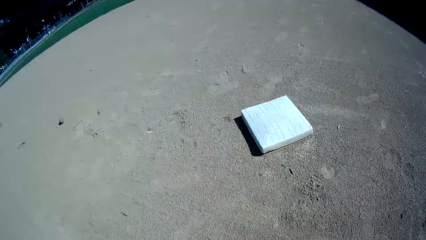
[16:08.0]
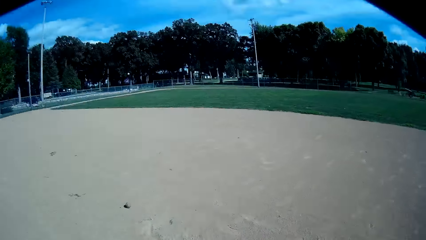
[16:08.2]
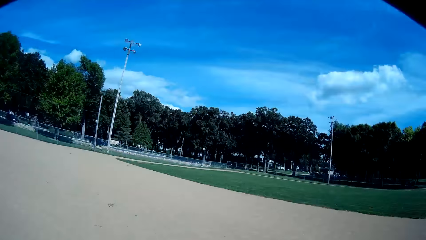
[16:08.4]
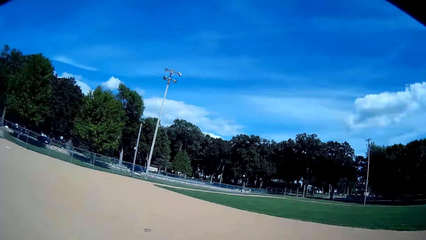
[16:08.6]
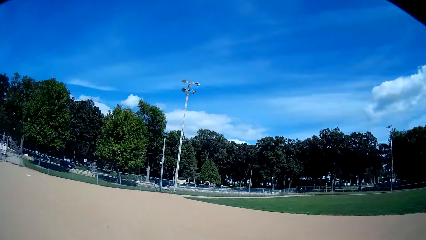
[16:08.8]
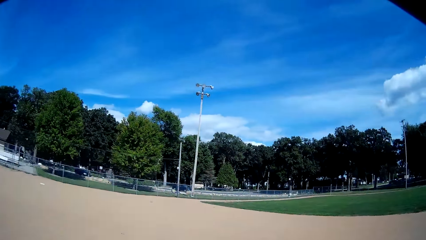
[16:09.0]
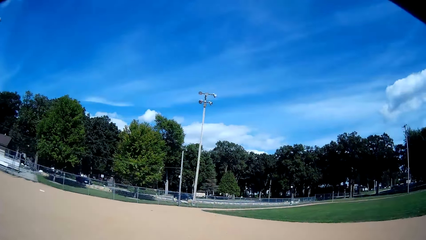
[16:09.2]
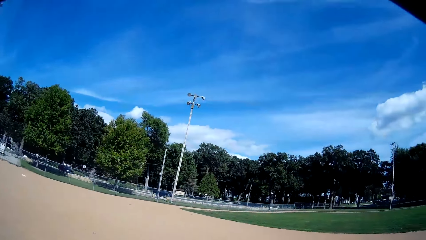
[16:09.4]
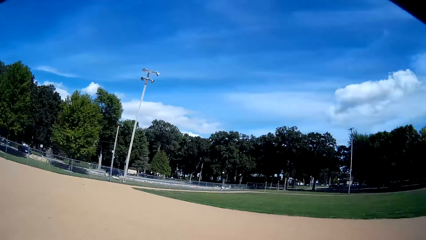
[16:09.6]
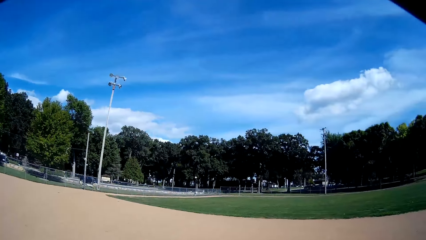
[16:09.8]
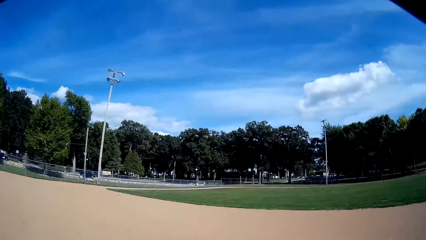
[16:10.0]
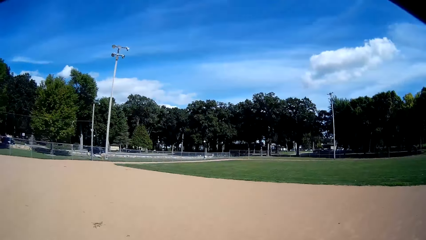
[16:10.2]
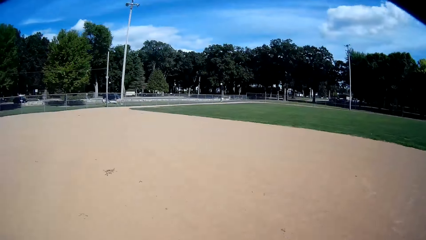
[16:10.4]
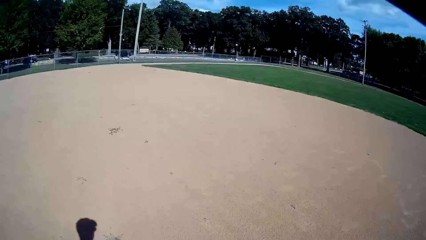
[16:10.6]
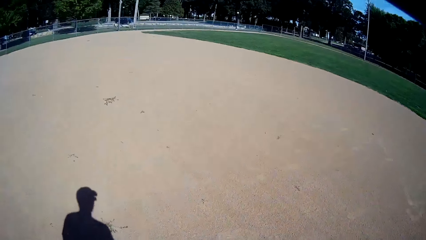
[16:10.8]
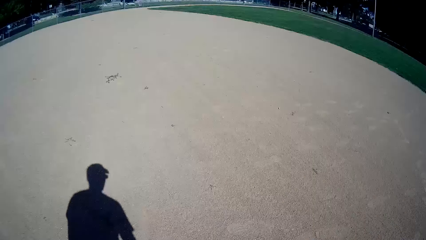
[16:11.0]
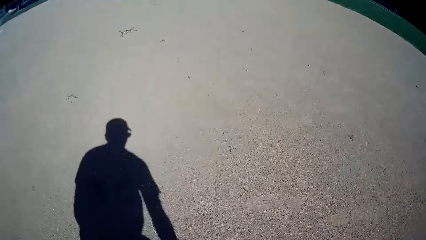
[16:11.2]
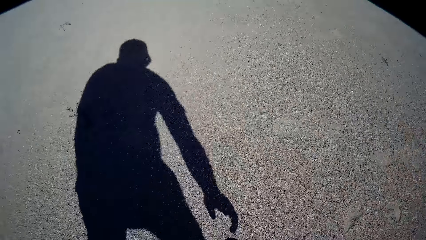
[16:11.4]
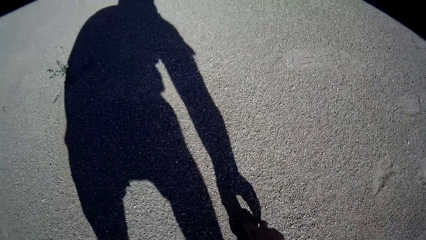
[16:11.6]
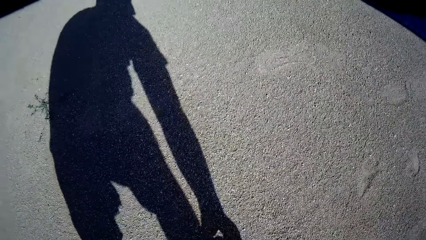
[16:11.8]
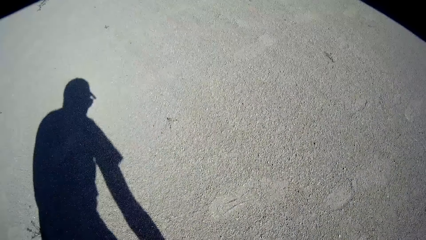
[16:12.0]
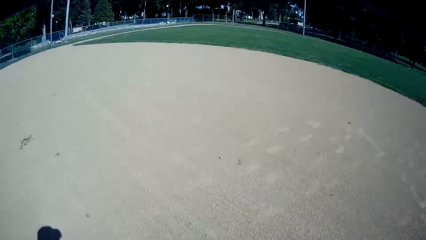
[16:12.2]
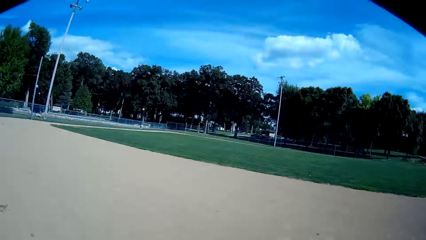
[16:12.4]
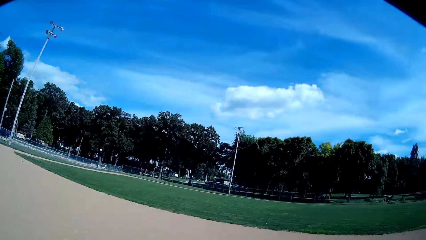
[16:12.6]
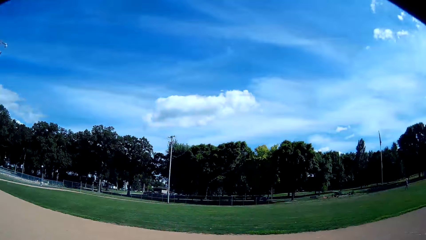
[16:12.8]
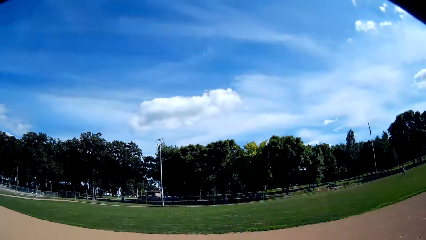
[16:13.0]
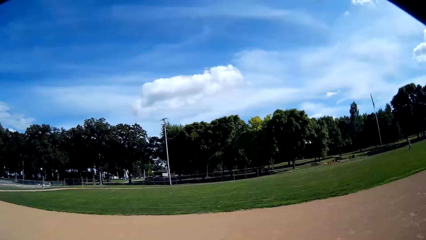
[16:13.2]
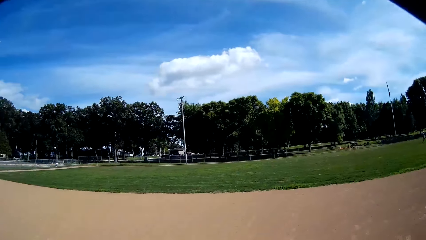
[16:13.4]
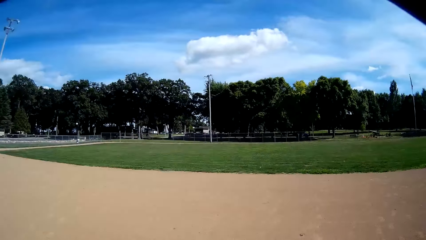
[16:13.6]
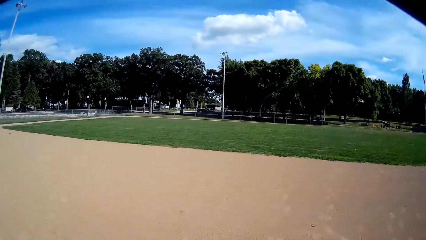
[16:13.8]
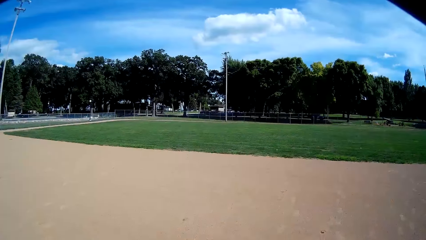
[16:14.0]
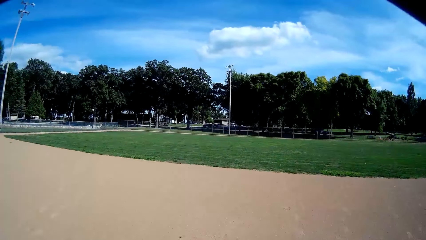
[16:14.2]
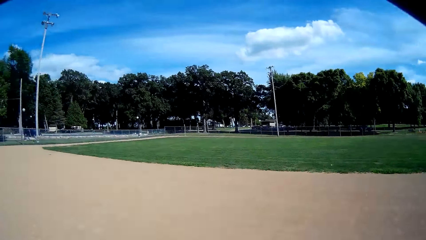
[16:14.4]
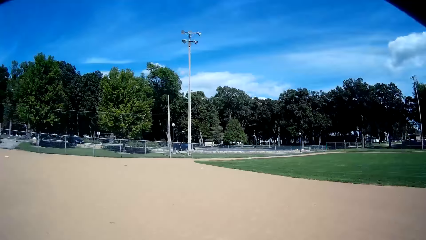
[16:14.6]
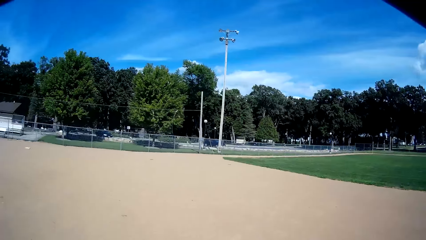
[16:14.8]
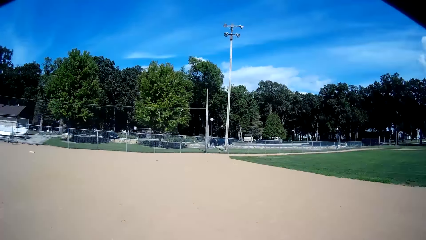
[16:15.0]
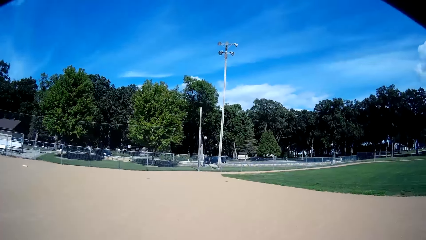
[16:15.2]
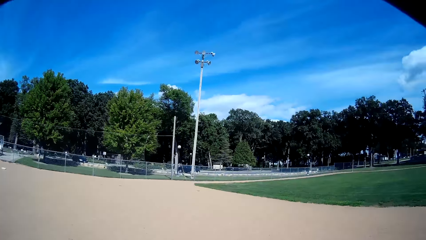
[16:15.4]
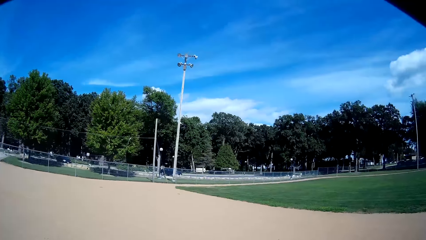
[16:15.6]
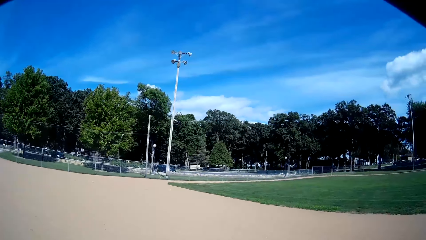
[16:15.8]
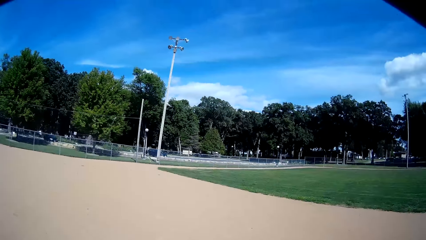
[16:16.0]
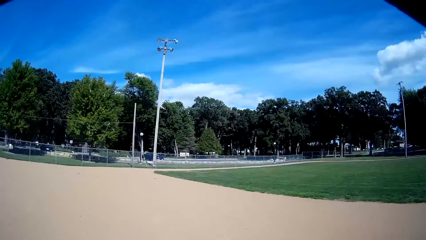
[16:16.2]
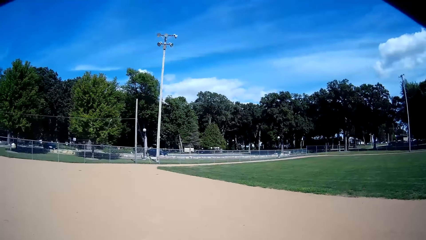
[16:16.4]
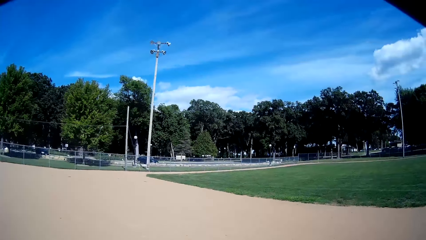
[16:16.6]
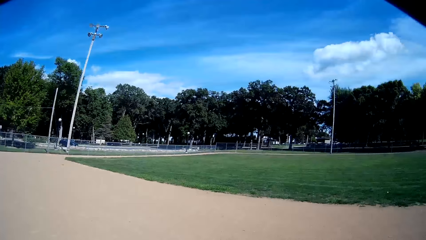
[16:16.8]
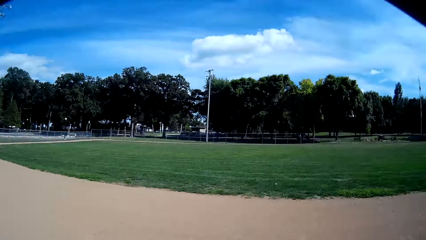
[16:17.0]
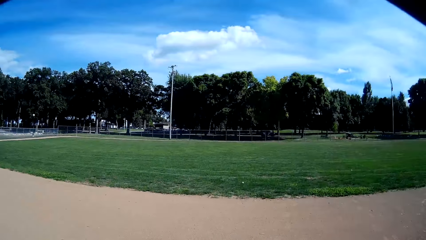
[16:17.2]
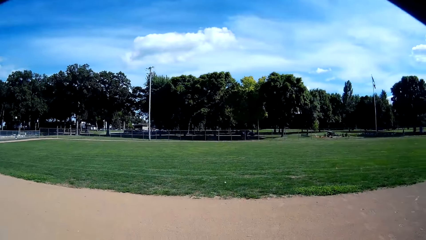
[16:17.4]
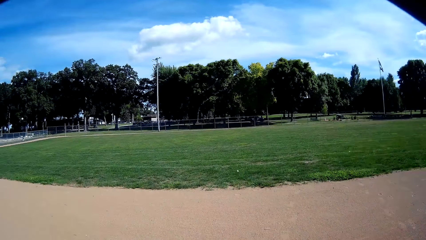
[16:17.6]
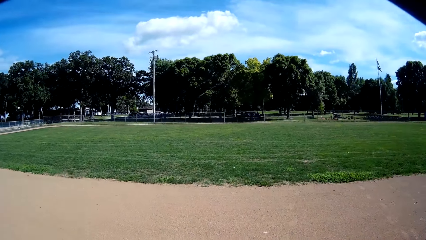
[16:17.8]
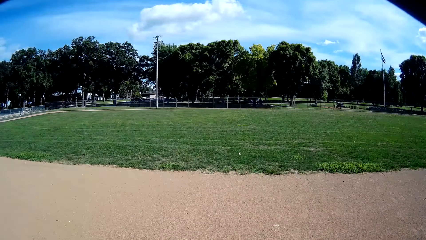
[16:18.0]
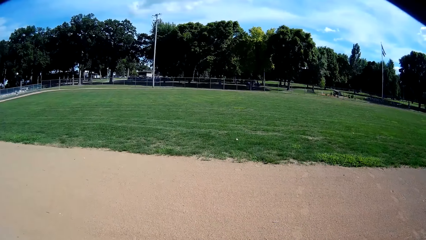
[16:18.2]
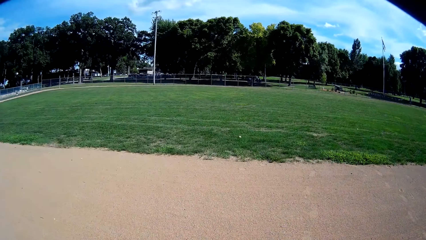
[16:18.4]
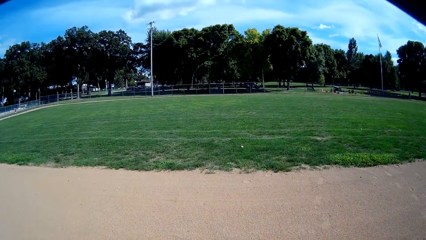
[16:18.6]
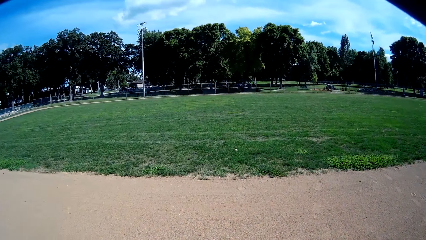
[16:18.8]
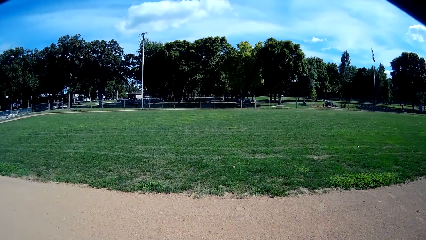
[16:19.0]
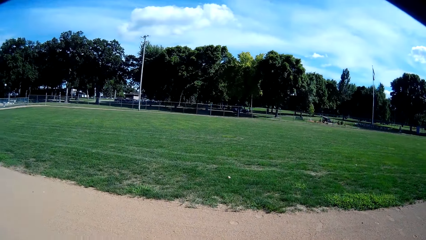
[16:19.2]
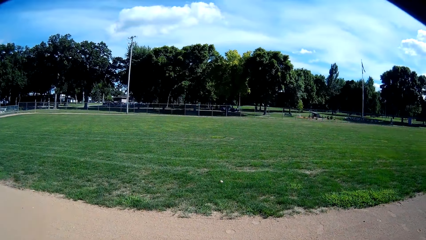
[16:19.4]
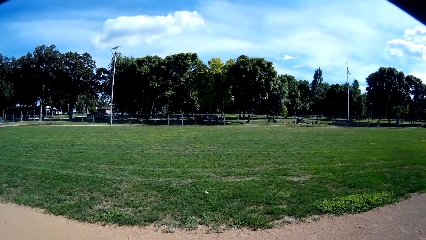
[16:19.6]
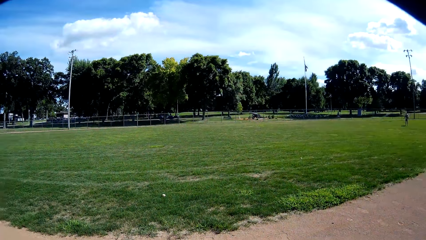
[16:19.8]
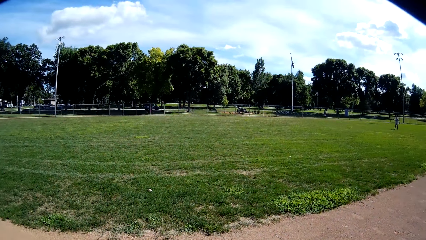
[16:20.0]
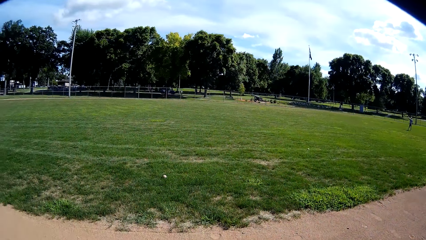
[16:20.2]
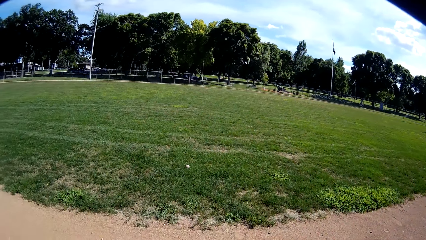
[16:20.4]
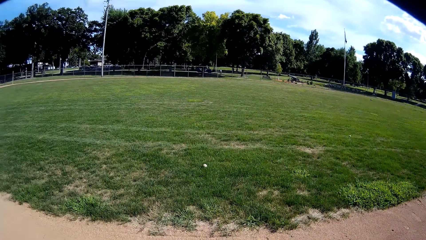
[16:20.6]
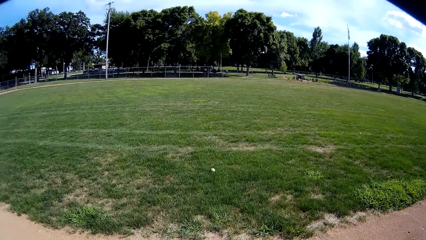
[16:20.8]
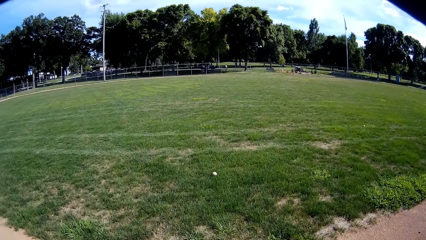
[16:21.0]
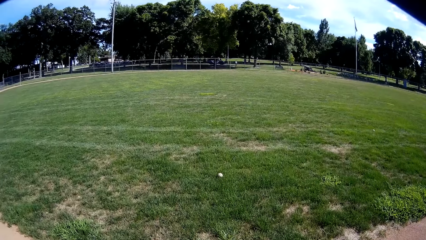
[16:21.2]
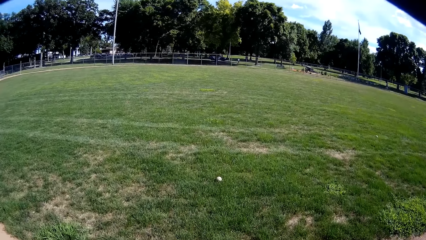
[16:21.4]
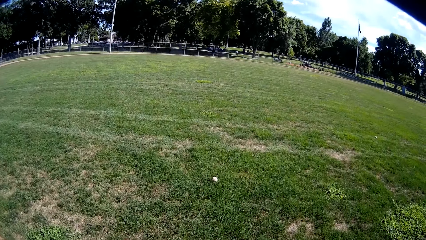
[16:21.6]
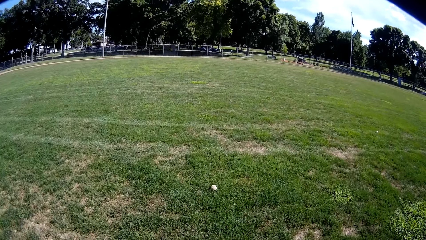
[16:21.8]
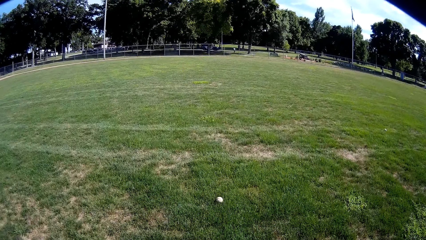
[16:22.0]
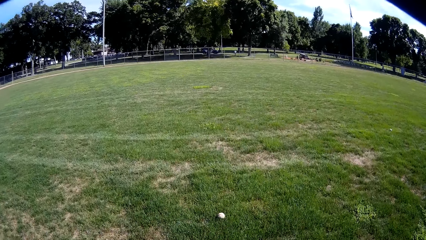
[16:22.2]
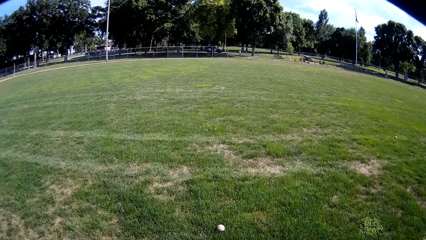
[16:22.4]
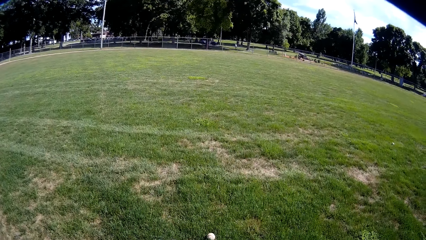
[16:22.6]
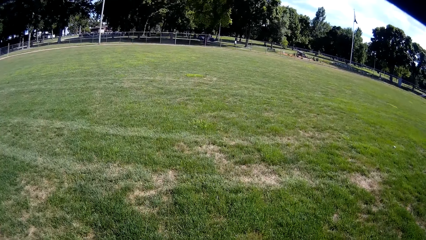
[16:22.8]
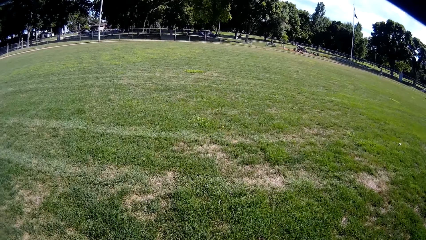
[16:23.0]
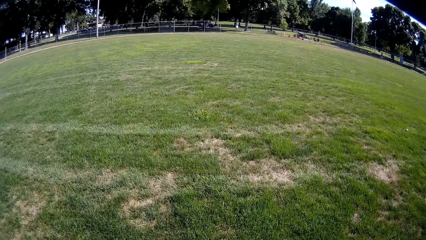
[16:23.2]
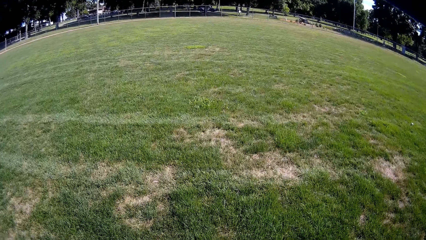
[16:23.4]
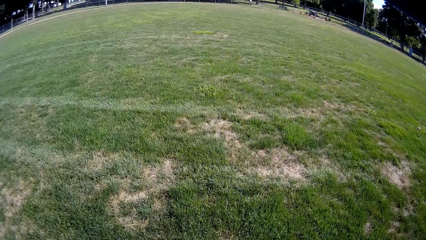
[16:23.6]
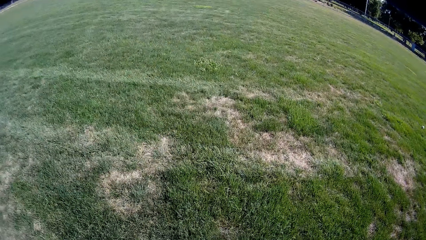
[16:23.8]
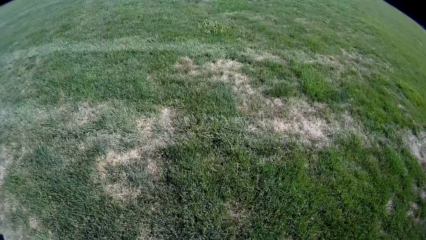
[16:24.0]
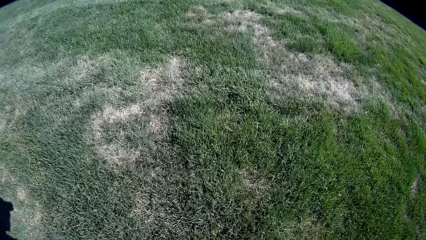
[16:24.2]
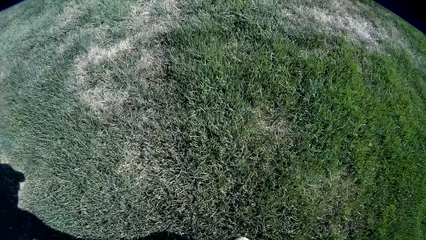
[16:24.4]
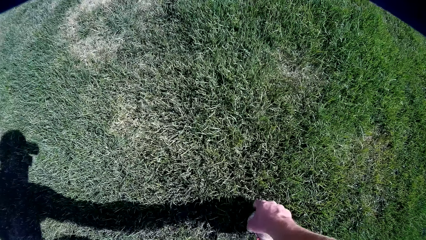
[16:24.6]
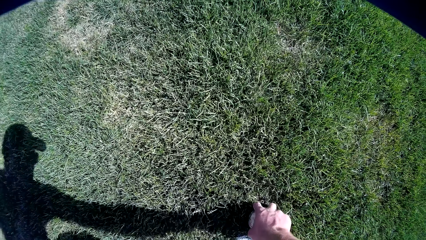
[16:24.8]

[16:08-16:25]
The camera wearer picks the baseball. They walk around the field. They pick the baseball. They walk around the field.
